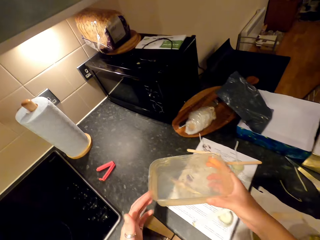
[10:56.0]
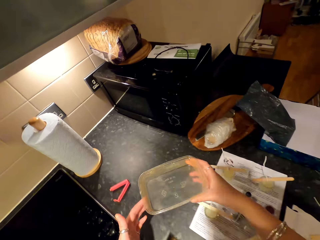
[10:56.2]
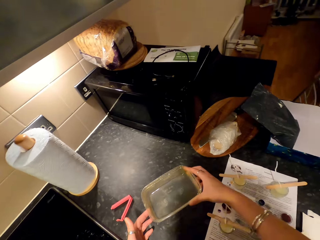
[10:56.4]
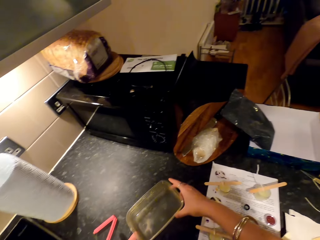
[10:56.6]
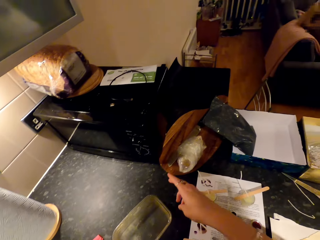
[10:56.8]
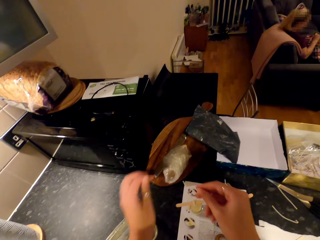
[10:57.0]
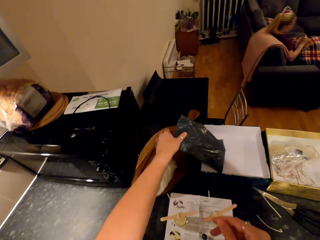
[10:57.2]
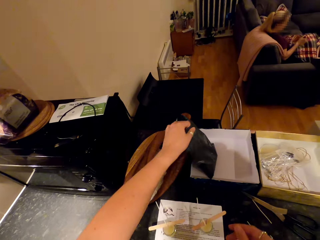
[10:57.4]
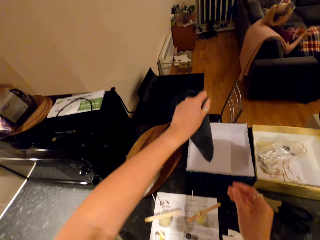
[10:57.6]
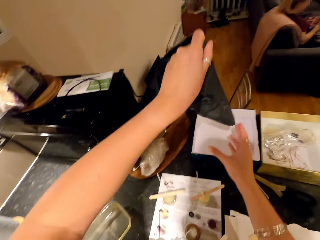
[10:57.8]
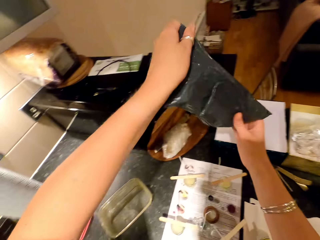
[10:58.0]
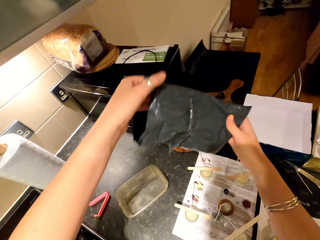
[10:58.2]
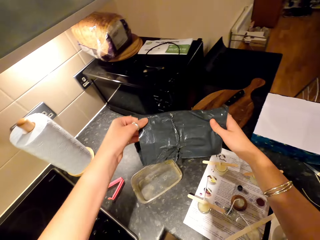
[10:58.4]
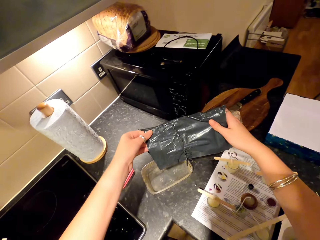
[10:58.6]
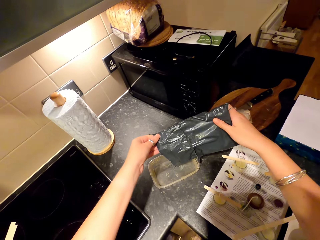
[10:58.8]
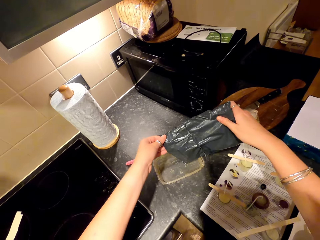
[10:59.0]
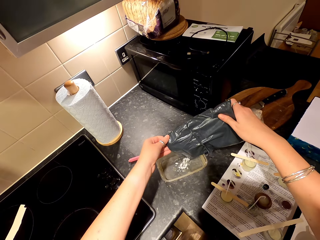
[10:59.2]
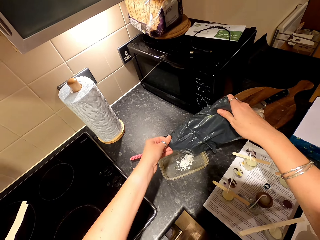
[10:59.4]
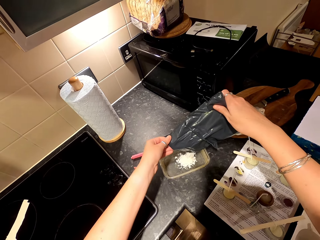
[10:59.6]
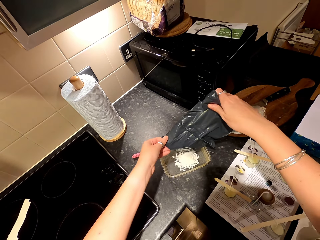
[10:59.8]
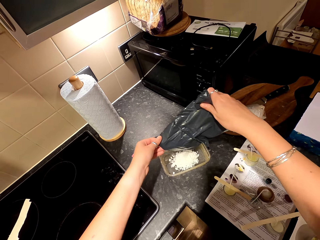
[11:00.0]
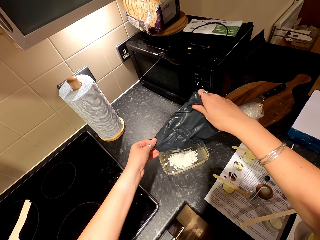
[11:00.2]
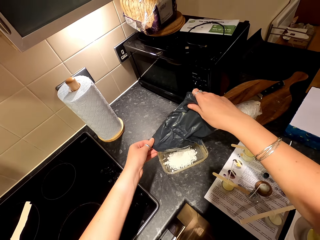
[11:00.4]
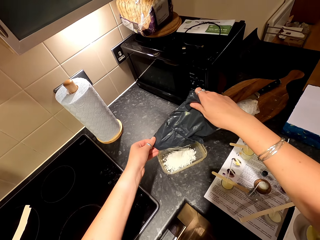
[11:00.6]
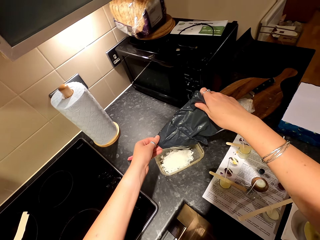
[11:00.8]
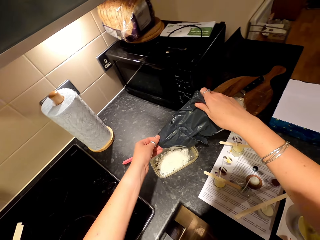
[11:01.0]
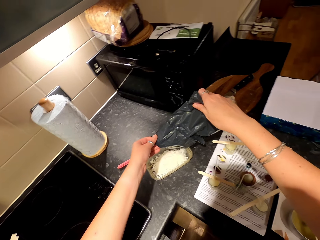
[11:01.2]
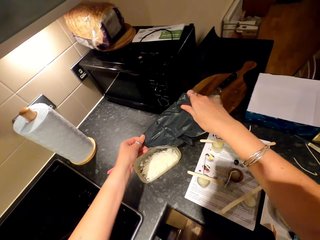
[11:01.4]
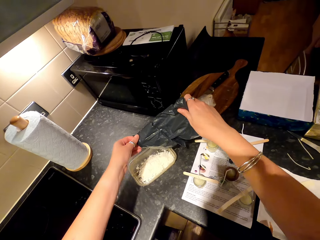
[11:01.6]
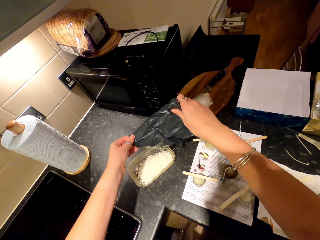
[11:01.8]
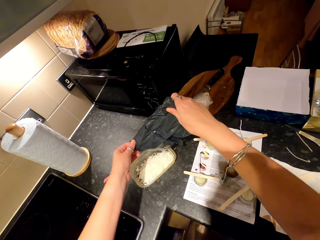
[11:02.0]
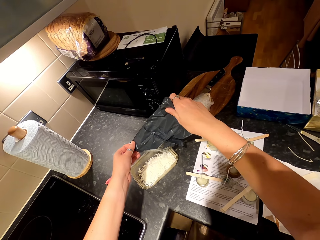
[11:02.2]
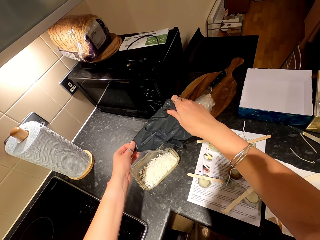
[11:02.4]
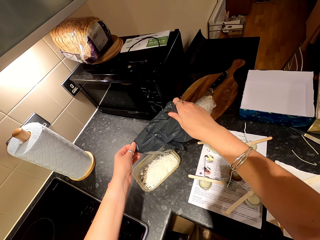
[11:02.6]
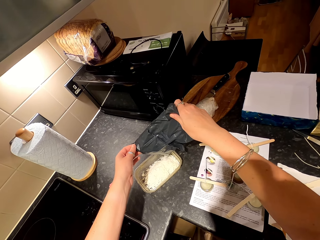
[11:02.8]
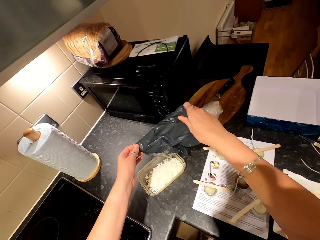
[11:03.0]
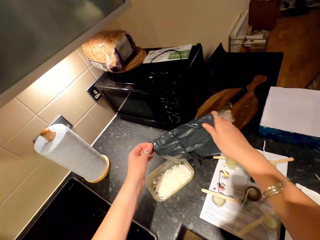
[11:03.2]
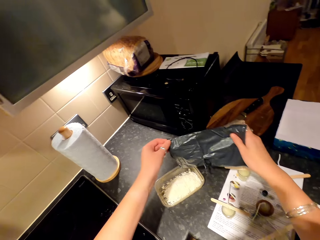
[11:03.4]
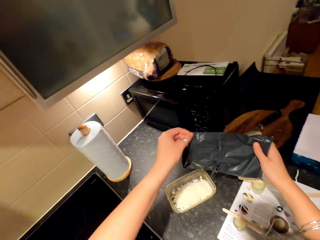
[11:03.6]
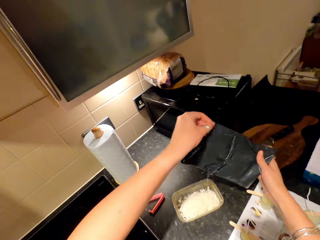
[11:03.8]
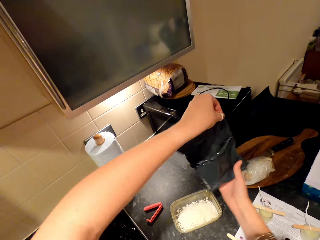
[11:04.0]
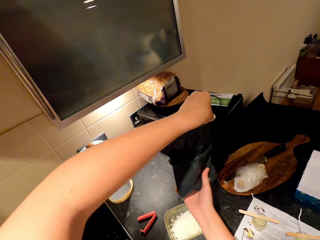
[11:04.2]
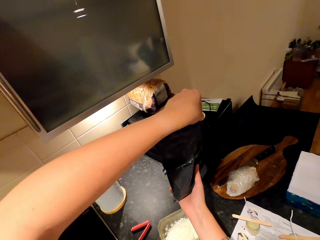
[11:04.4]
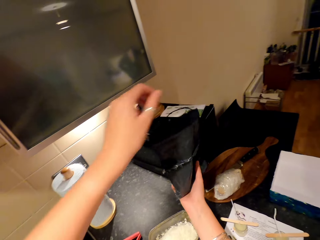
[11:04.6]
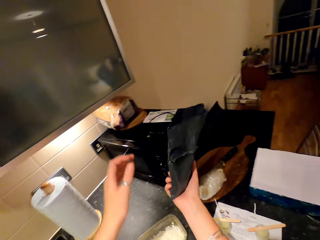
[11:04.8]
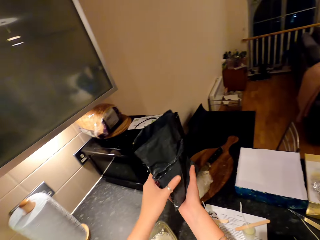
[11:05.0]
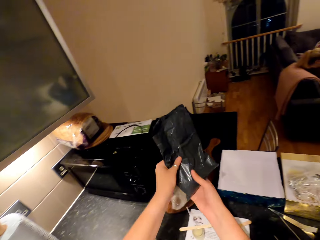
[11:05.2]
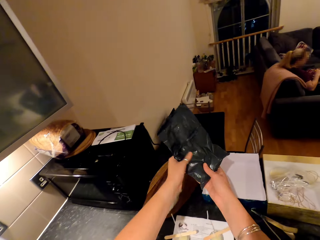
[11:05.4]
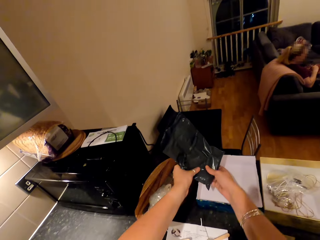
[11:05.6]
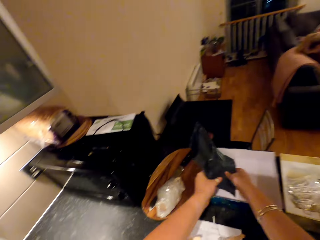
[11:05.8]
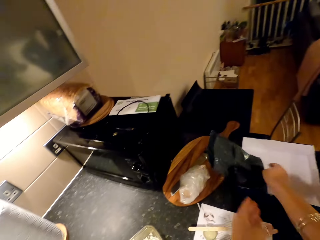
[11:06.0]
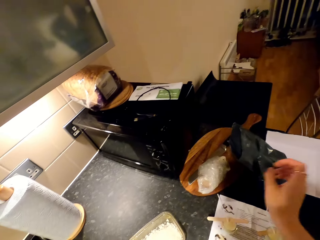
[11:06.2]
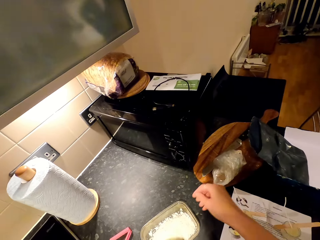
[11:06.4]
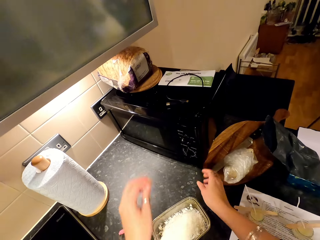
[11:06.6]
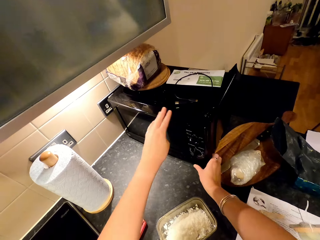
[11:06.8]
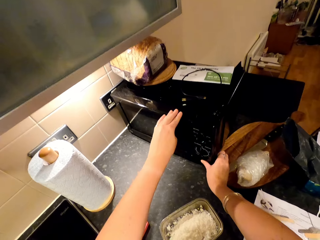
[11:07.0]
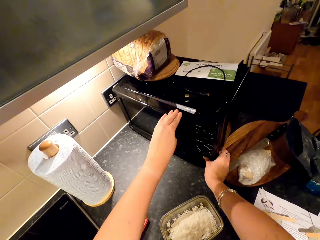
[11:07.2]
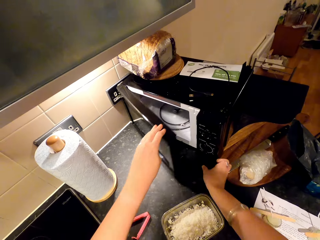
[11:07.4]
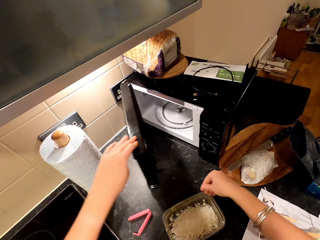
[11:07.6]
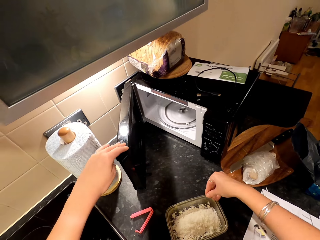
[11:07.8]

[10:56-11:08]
The camera wearer returns the bowl or dish on the countertop. They pick up a polythene bag or paper of something in the box. A woman scoops something in the dish with a spoon. The camera wearer puts wax particles in the dish. They shake the polythene bag and return the polythene bag in the box. The woman scoops something in the dish with a spoon. The camera wearer opens the microwave oven.

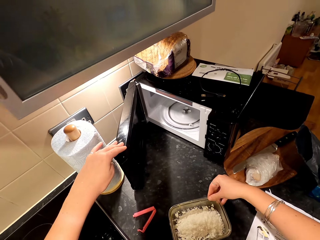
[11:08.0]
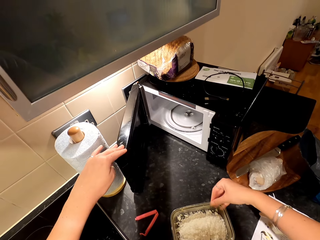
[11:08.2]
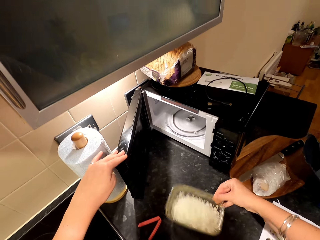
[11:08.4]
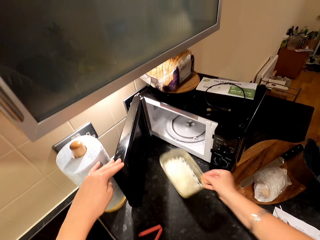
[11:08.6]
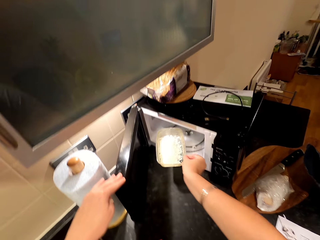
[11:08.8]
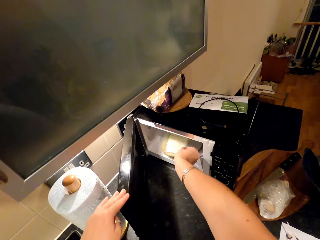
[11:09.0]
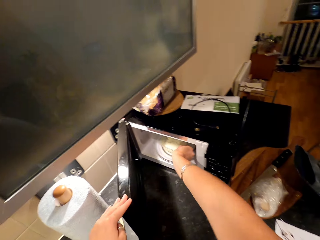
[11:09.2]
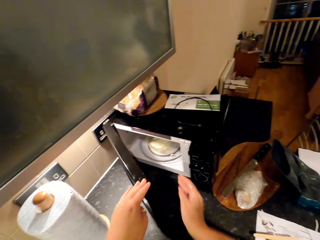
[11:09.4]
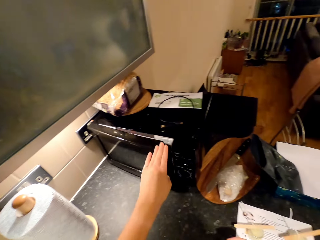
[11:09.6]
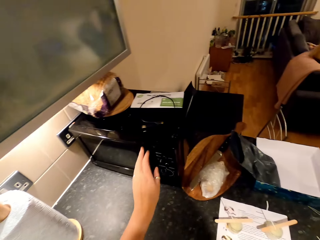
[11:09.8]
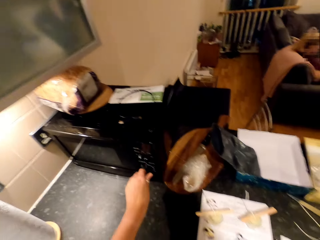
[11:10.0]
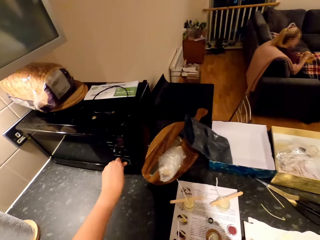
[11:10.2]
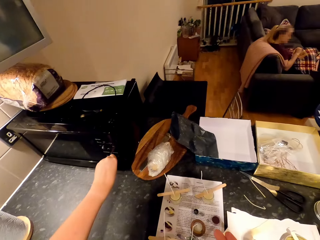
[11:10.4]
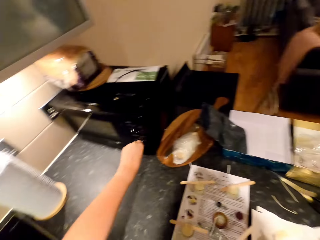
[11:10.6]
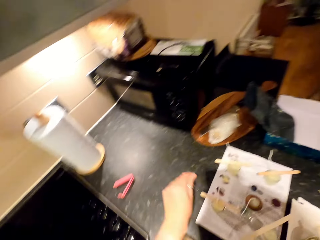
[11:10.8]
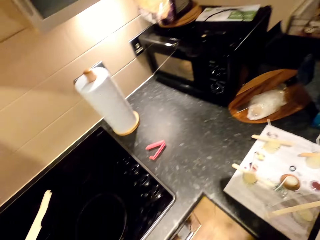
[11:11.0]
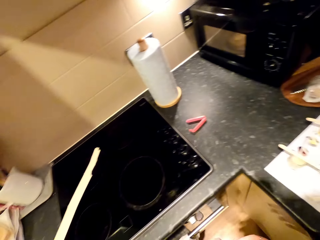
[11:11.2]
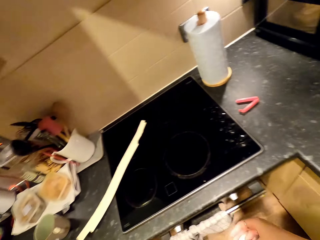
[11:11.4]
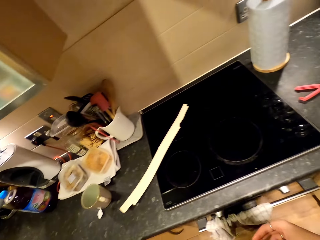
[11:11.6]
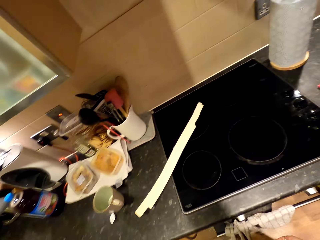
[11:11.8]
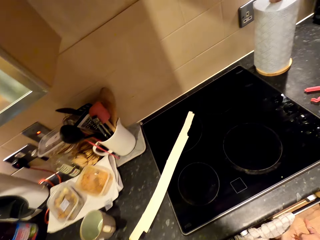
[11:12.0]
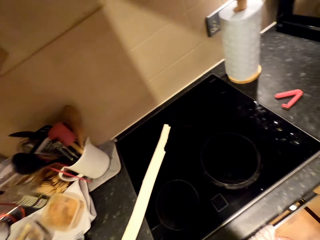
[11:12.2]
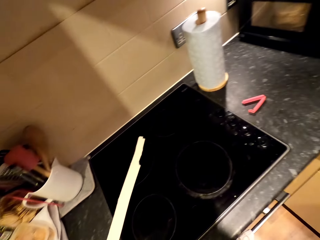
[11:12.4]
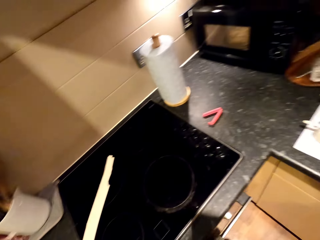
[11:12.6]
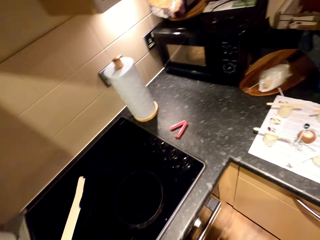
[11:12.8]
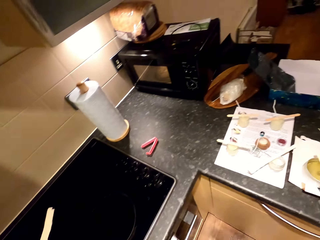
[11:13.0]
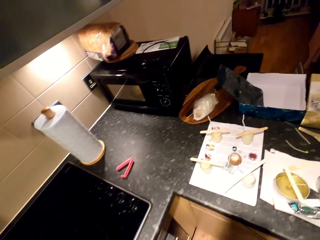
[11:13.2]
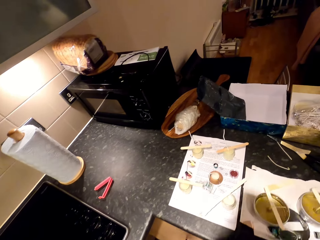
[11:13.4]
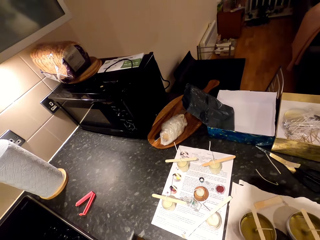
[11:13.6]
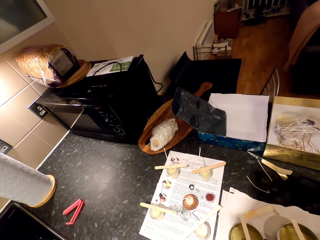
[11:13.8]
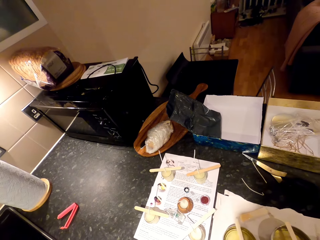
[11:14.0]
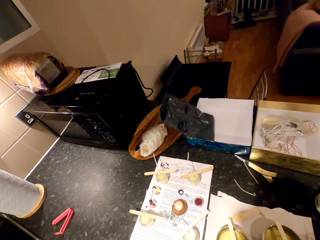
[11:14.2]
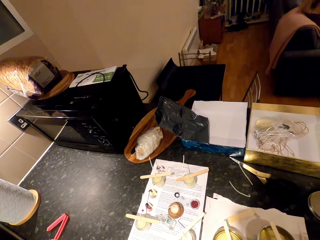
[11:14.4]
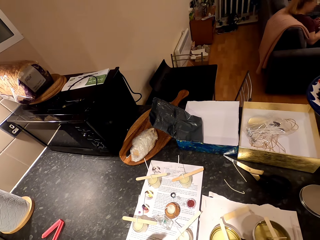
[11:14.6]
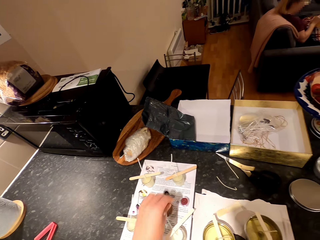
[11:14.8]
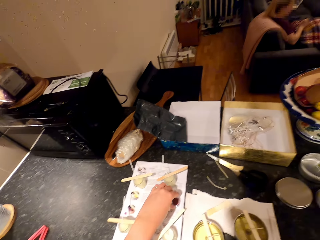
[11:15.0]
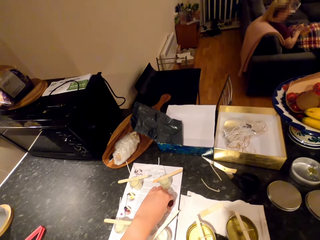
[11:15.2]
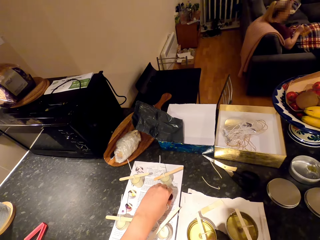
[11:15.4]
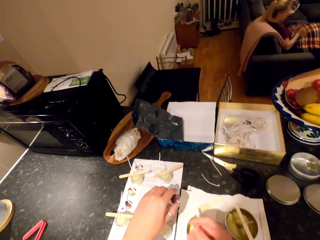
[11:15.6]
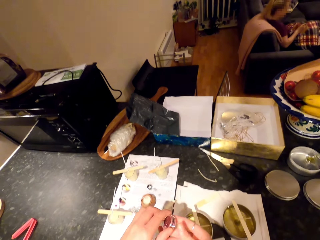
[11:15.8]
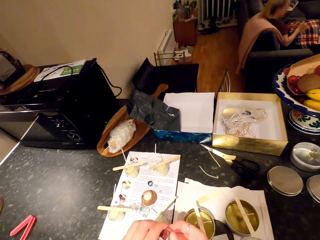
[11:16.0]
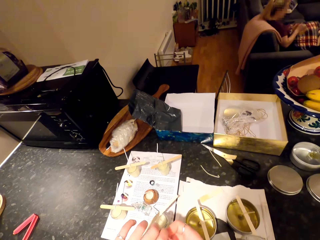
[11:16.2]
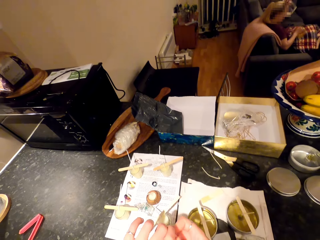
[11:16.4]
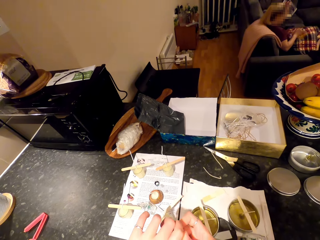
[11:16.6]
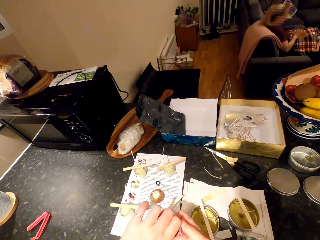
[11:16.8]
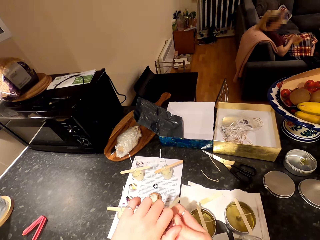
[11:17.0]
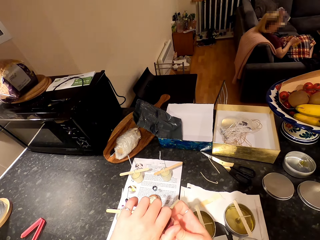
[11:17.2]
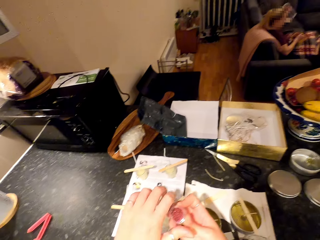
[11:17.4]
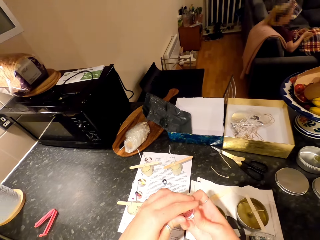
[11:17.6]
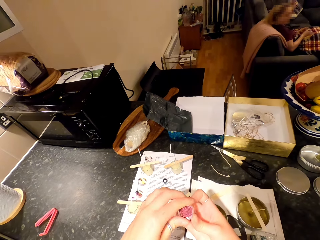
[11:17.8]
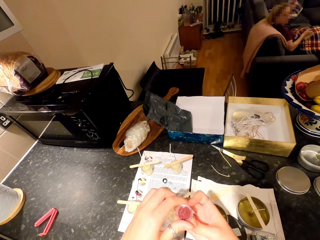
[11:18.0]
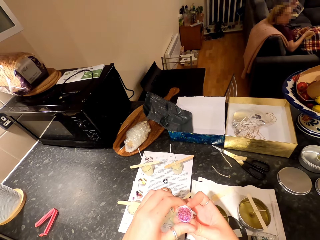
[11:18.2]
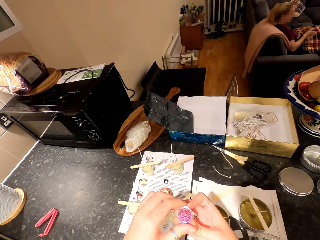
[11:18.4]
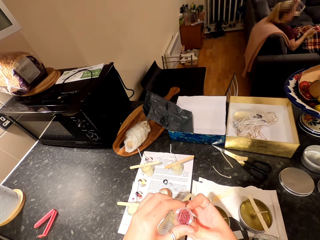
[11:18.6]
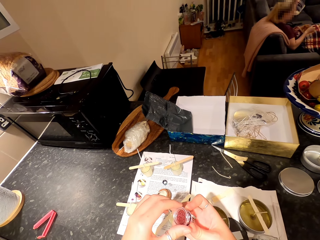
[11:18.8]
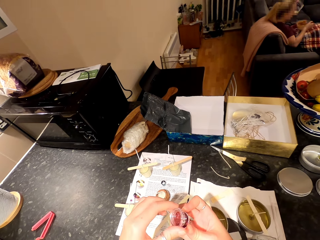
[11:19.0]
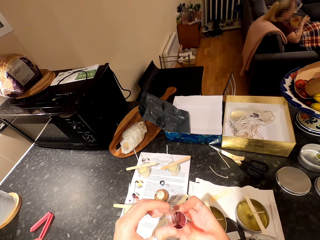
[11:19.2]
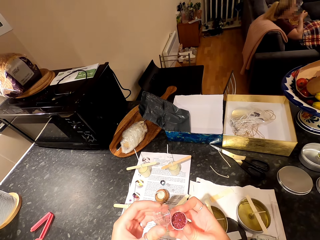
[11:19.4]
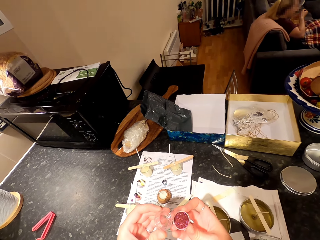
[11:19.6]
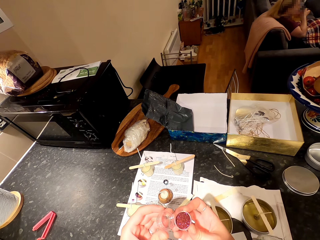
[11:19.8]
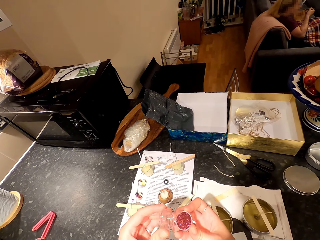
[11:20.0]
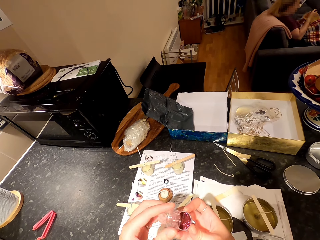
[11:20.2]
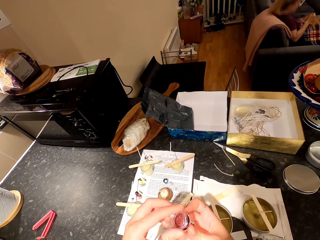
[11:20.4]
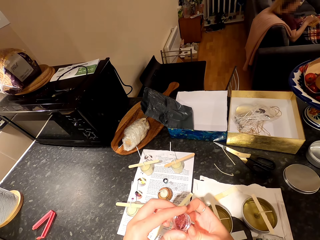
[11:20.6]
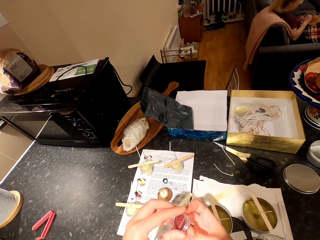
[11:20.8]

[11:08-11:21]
The camera wearer picks up the dish on the countertop. They put the bowl of something into the microwave oven, close the microwave oven and turn on the microwave oven. A woman sits on the couch. The camera wearer moves around. The woman scoops something in the dish with a spoon. The camera wearer picks up a container on the countertop. They hold something using both hands and open the container of something. The woman lifts the dish, puts something in the mouth with a spoon and puts the dish on her lap. The camera wearer closes the container of something.
